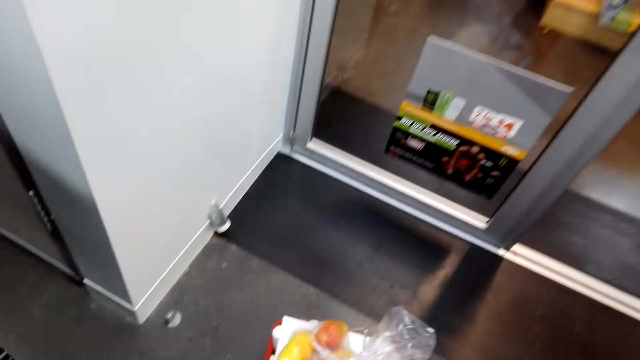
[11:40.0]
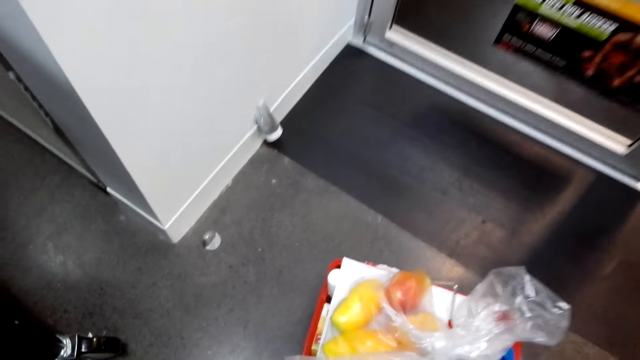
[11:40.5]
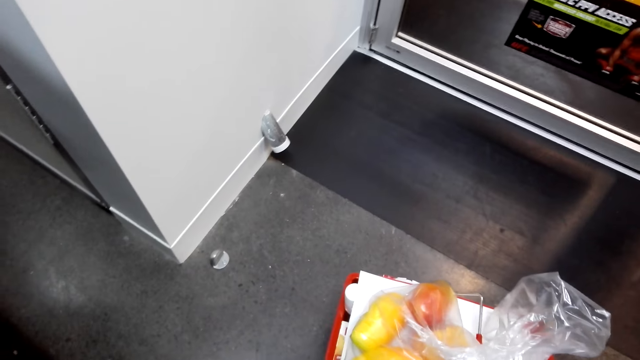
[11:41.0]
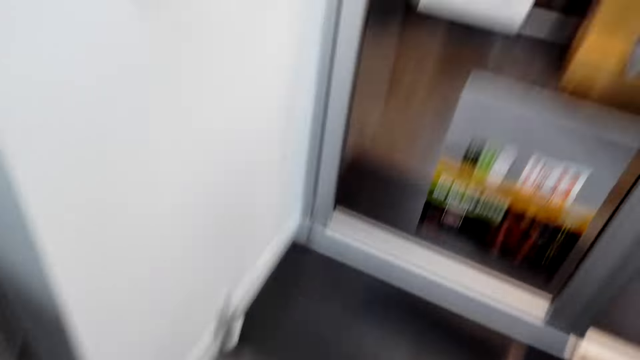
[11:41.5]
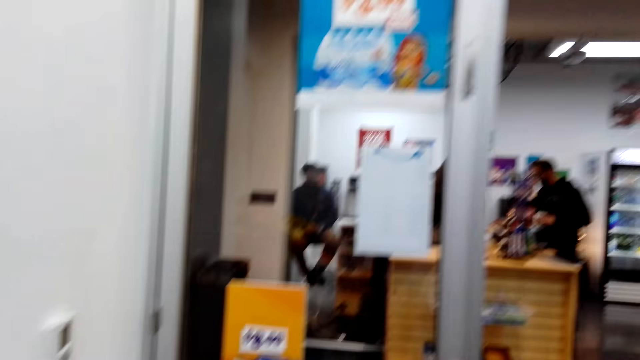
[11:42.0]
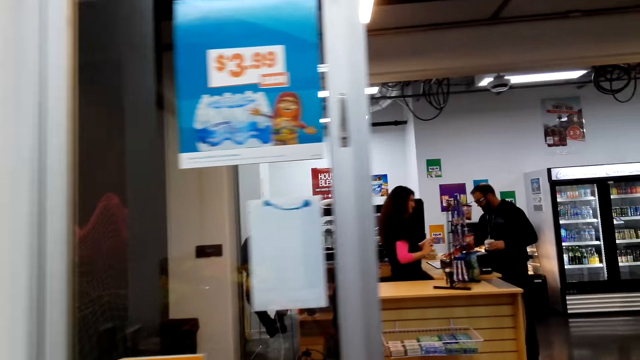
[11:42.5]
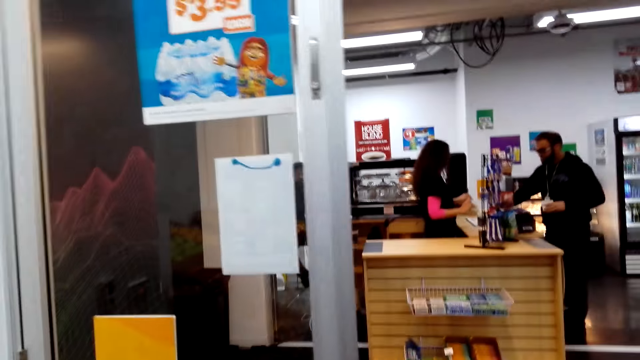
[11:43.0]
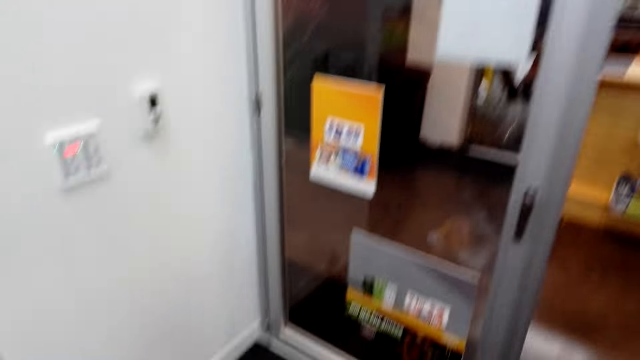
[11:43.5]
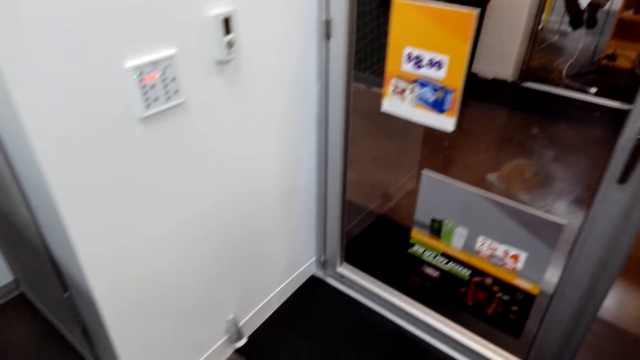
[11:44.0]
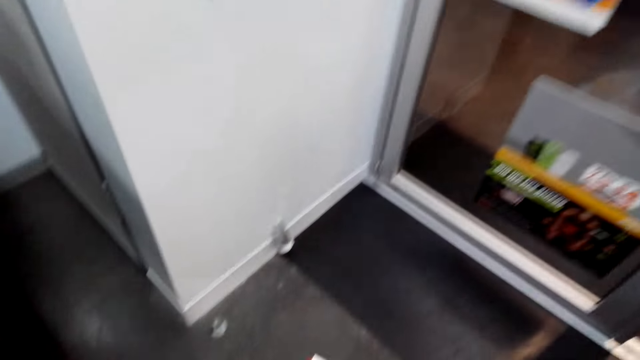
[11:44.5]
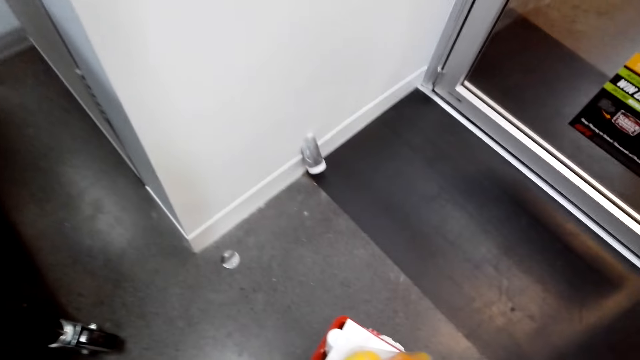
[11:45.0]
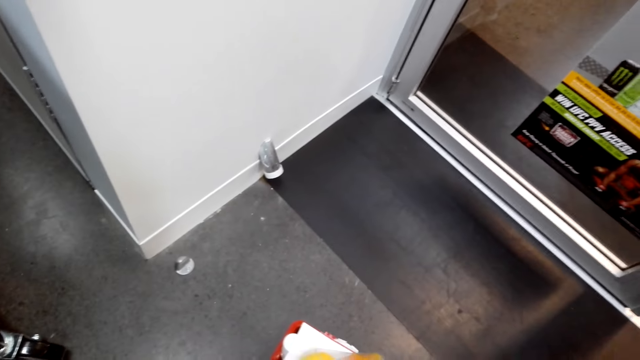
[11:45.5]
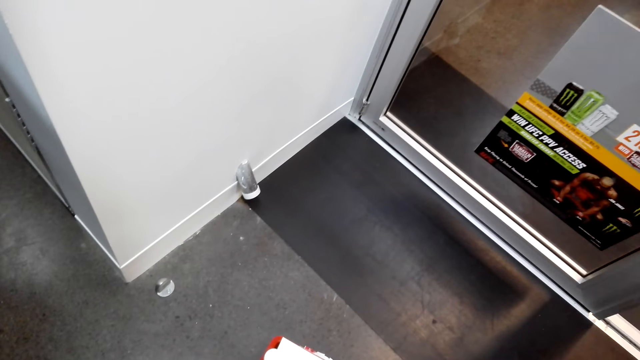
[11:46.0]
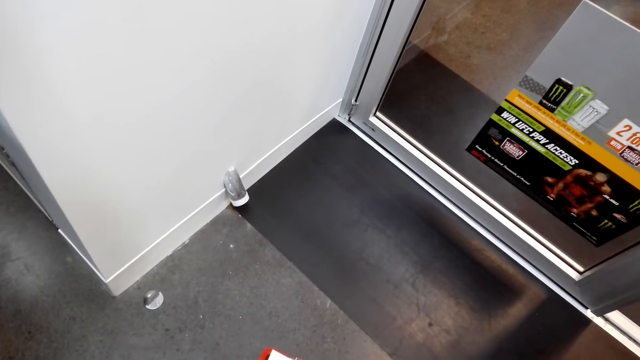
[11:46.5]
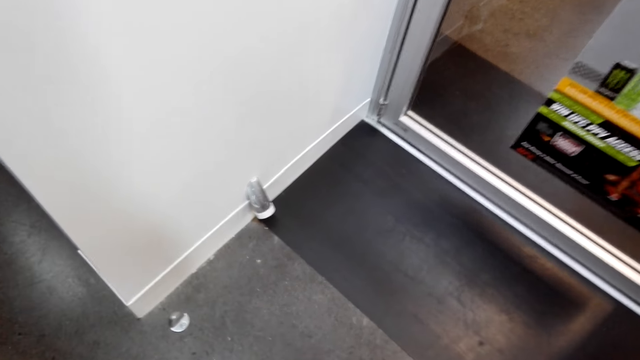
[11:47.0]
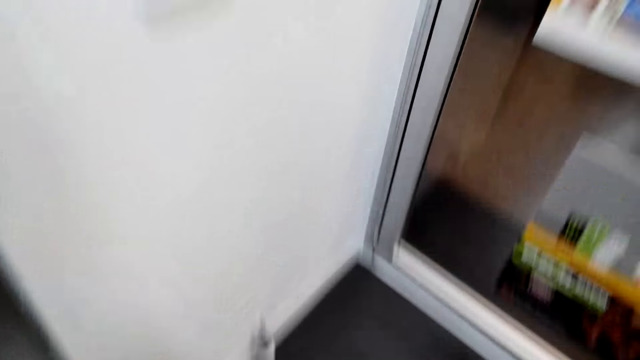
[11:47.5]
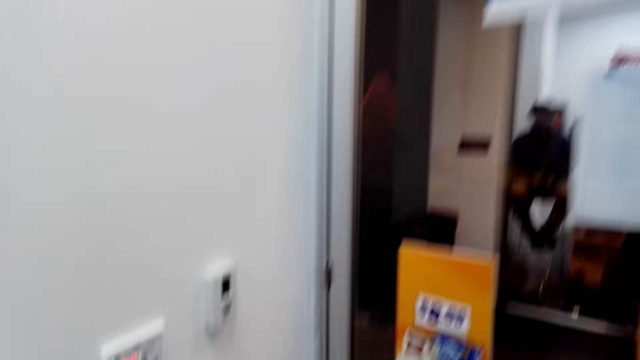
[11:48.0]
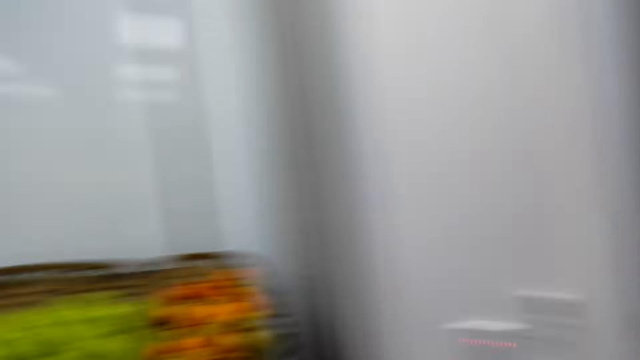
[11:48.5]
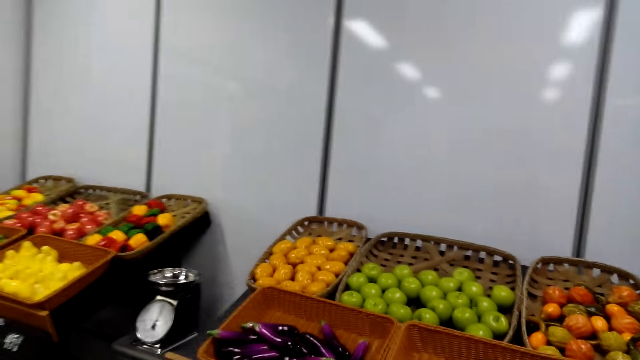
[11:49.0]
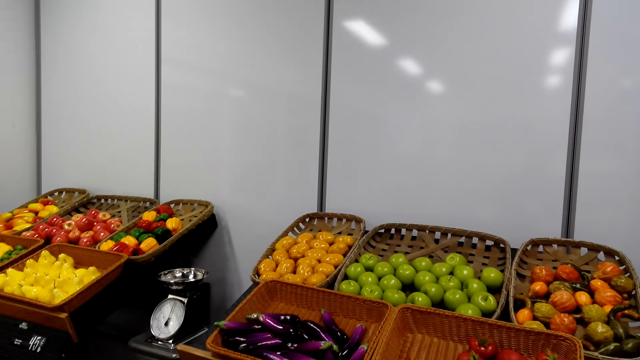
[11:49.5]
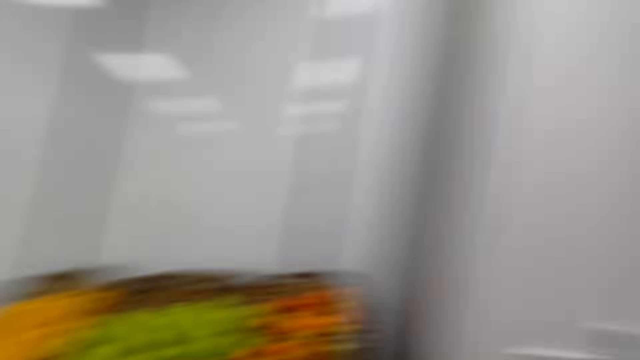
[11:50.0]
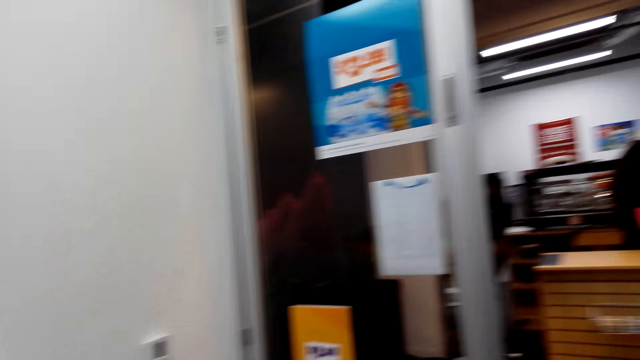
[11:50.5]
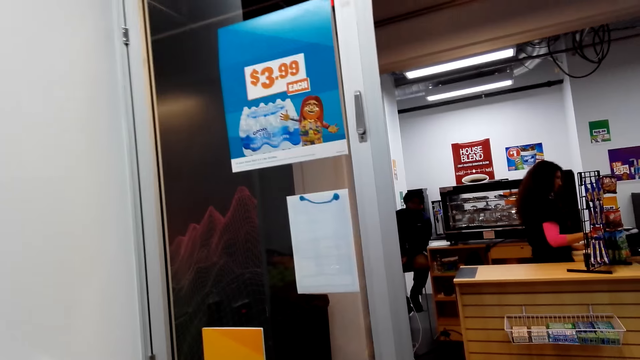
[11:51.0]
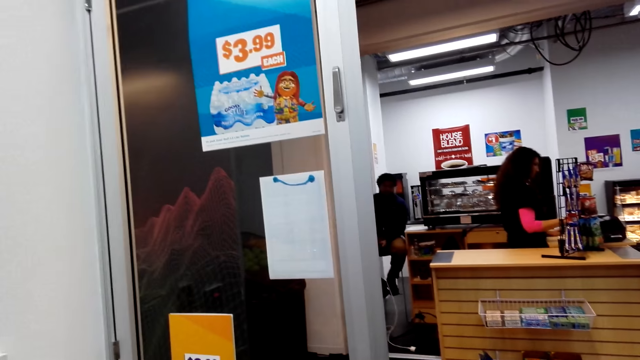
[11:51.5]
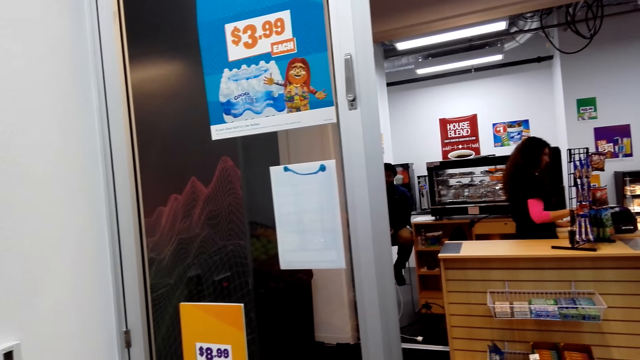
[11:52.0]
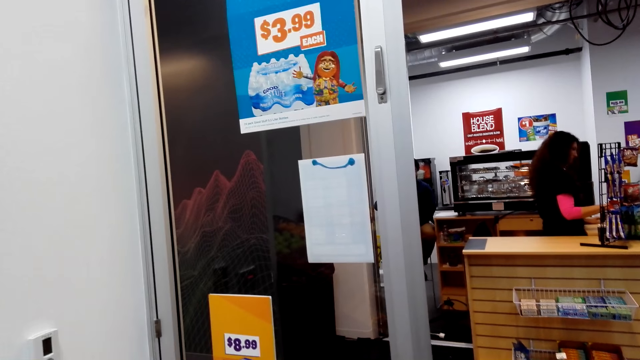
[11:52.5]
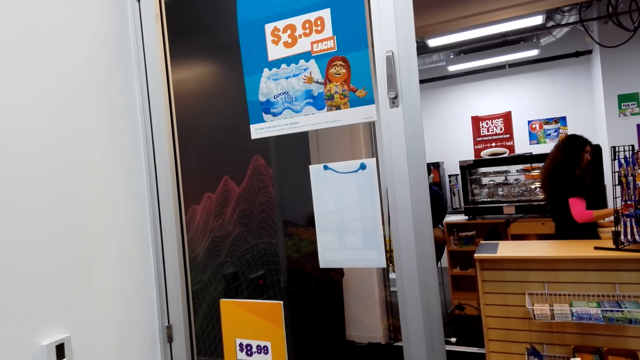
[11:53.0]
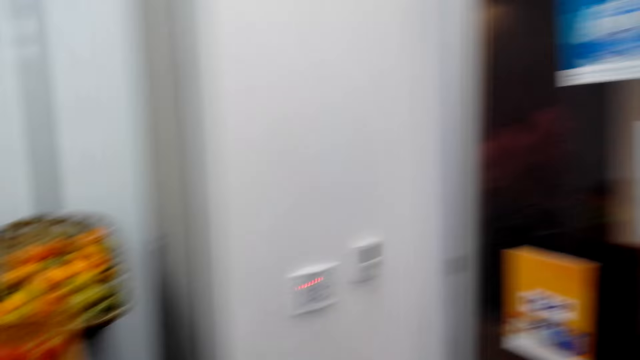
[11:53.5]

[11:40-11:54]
The camera wearer puts a polythene bag on the shopping basket. They look around. They touch the polythene bag. They talk to a man. They look at the man.

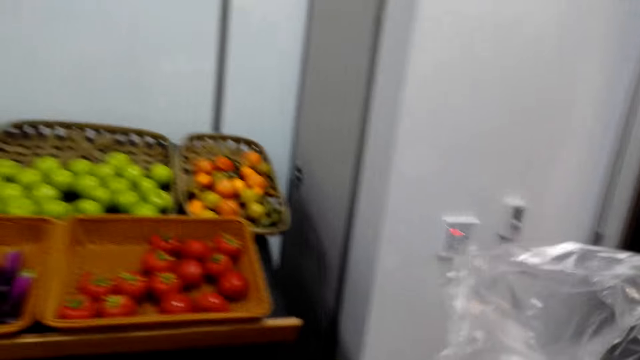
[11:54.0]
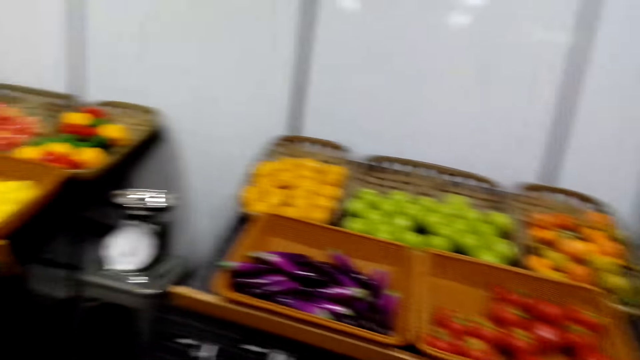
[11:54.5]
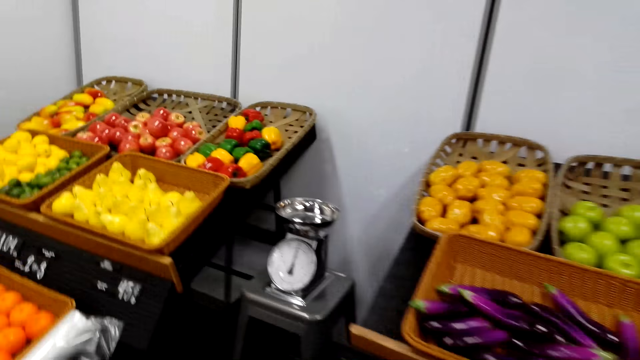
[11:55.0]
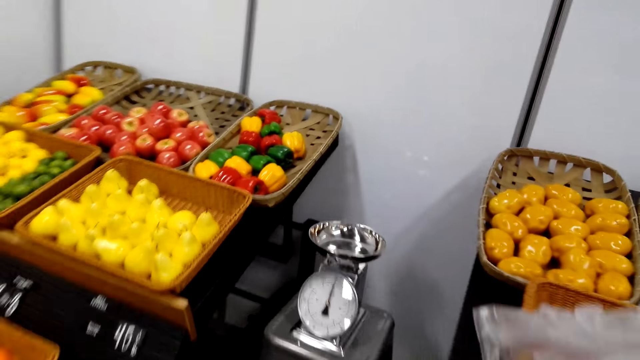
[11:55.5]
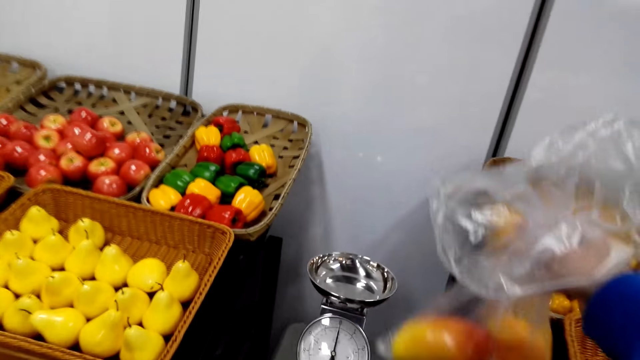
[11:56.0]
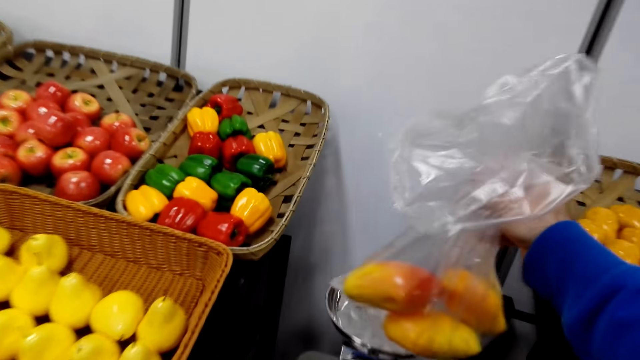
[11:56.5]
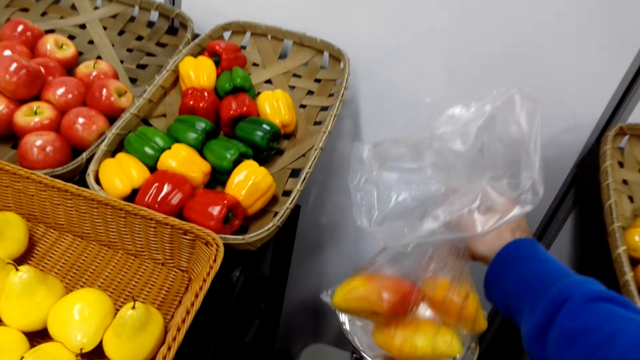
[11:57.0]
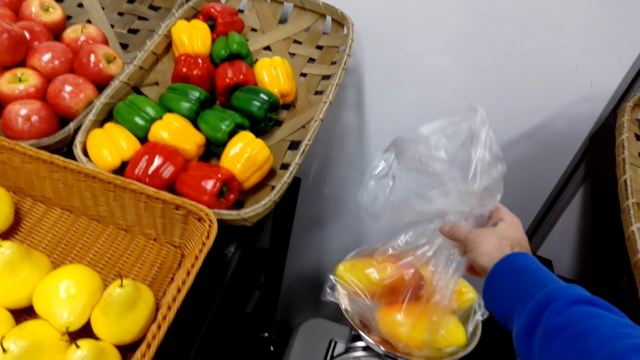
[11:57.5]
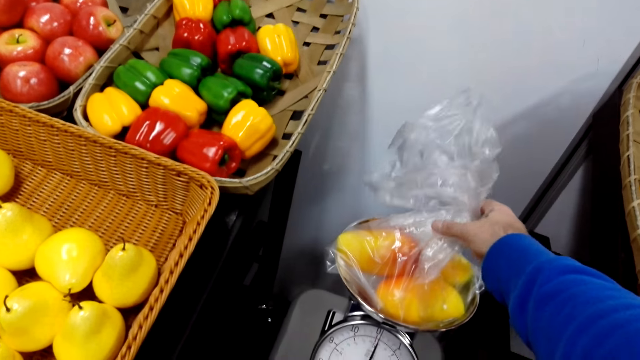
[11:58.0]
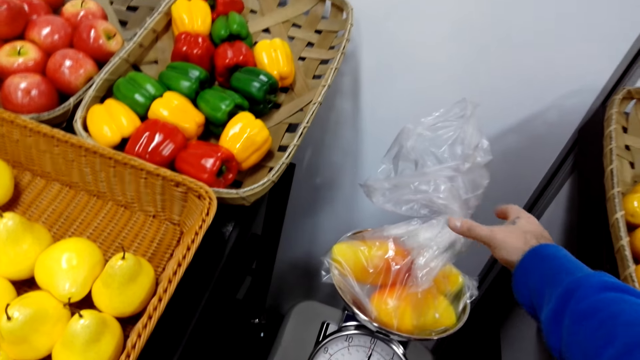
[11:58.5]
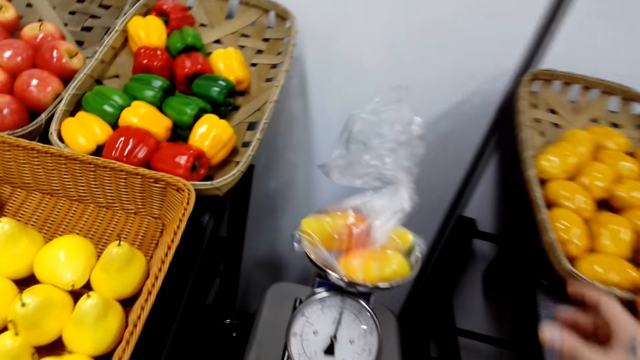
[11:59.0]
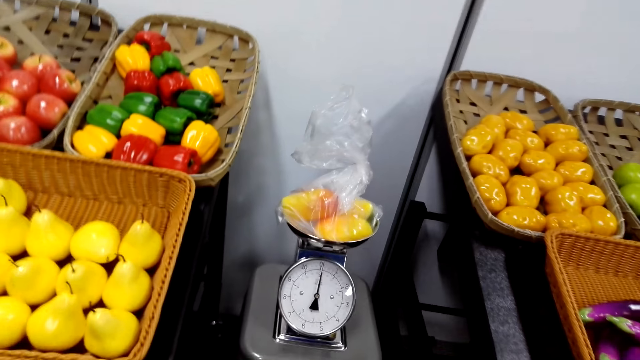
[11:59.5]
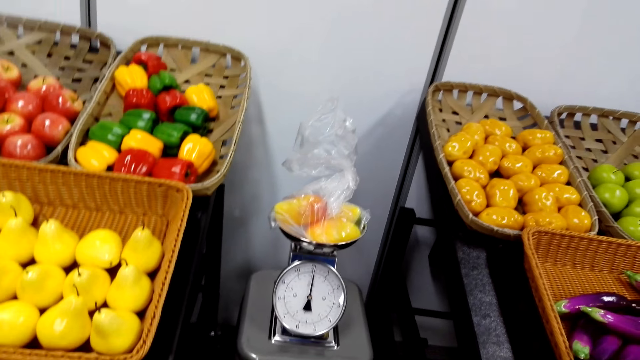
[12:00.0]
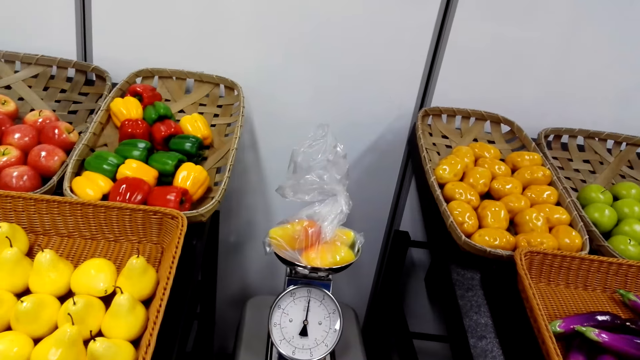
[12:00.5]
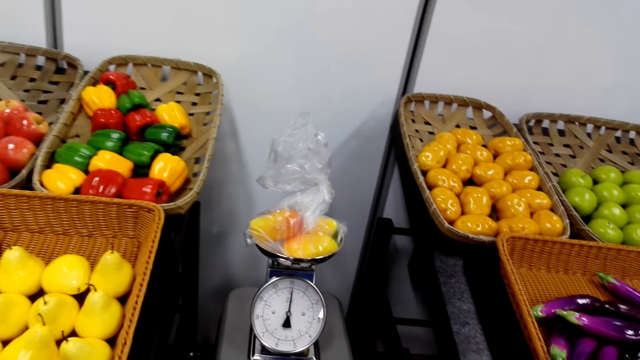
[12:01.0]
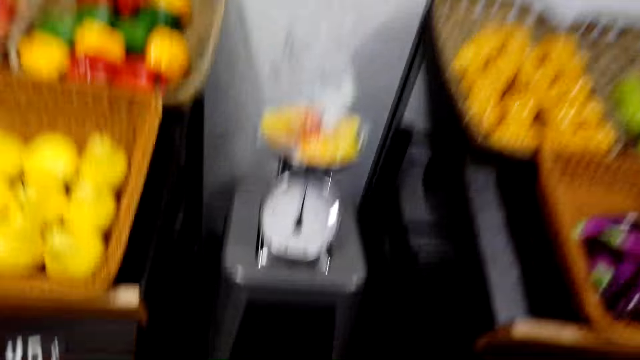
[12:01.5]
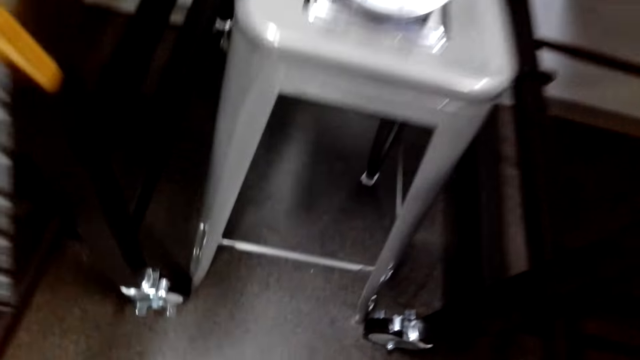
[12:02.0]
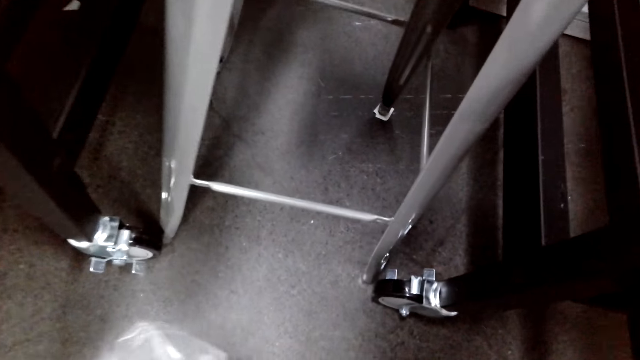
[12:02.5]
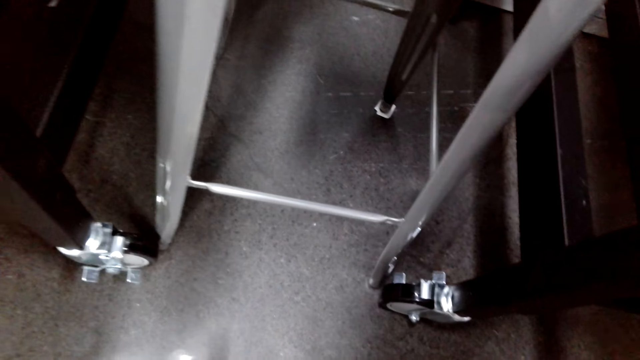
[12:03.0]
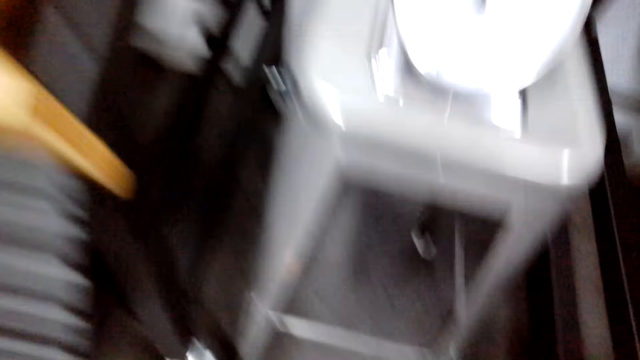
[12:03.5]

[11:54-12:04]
The camera wearer holds the polythene bag. They walk in the supermarket. They weigh the mangoes. They put fruits on the weighing scale. They look at the weighing scale. They bend down and put the polythene bag on the floor.
